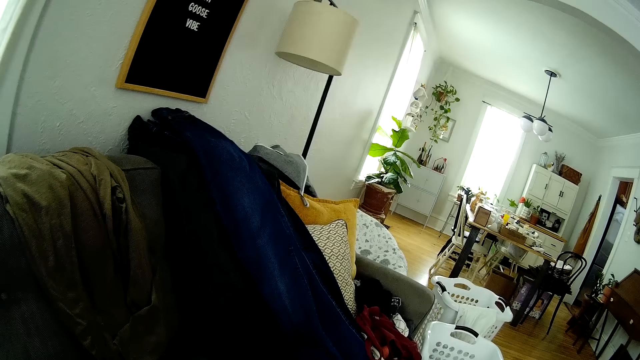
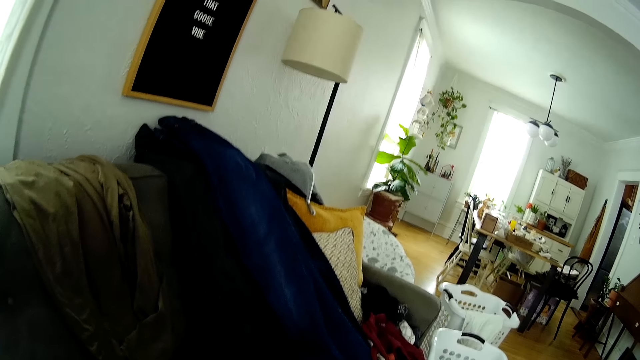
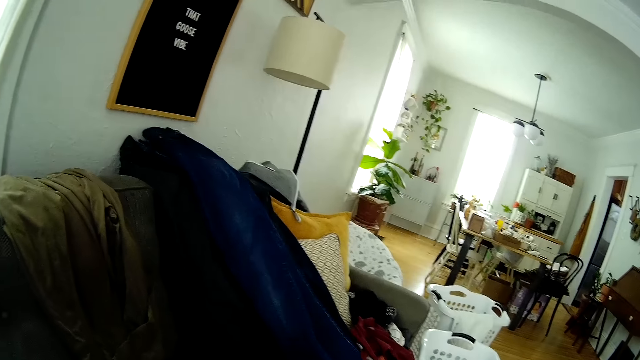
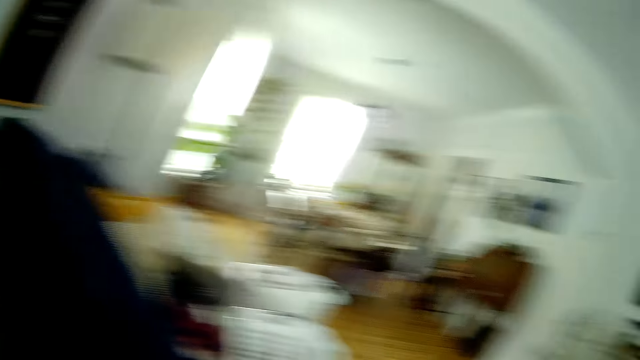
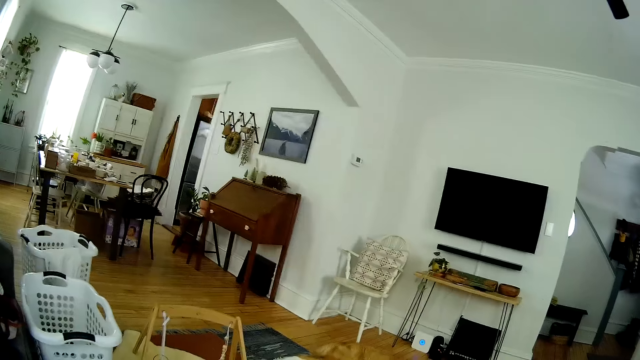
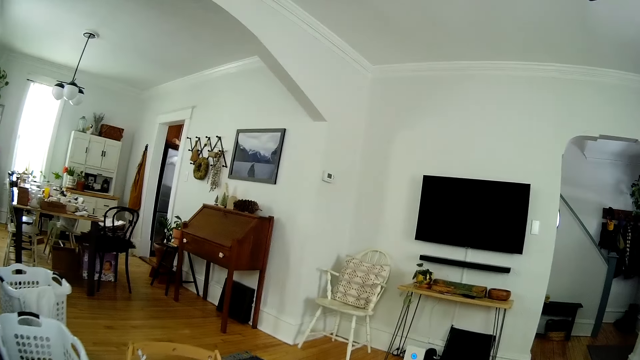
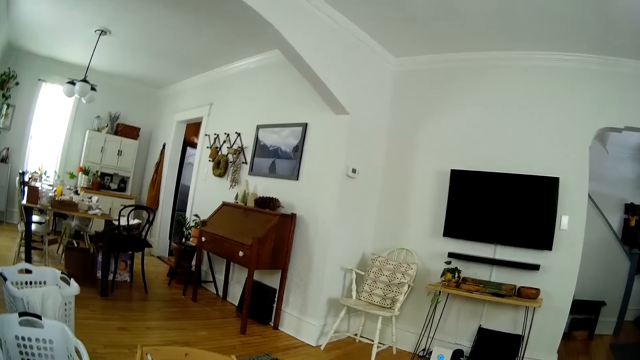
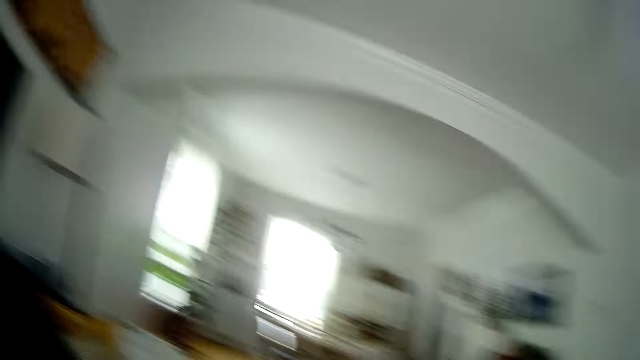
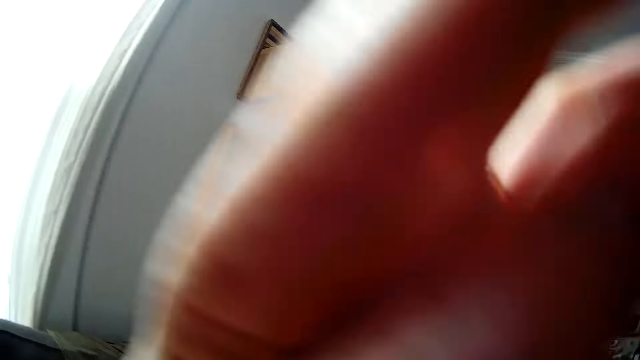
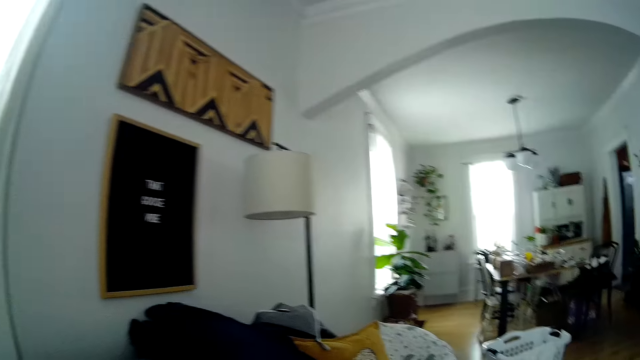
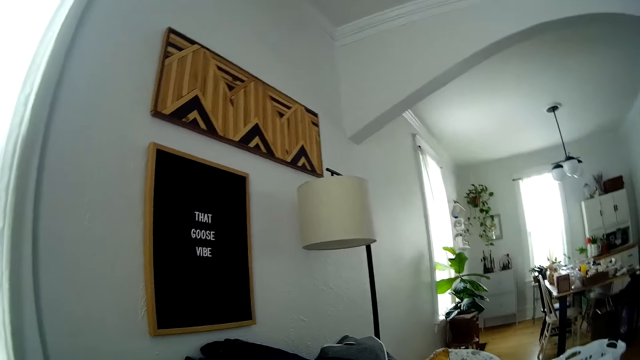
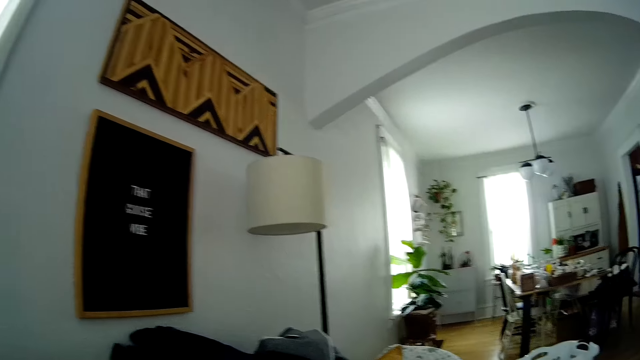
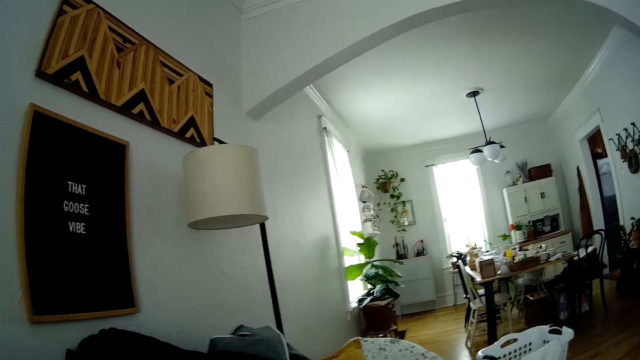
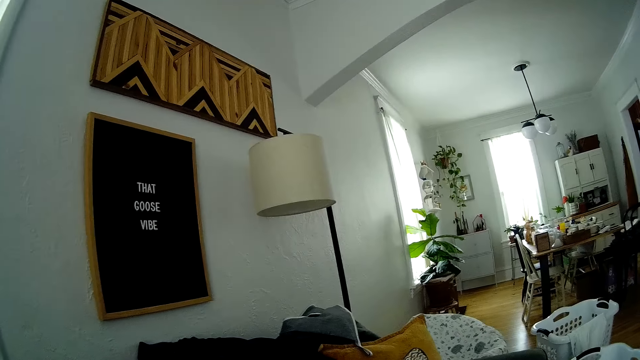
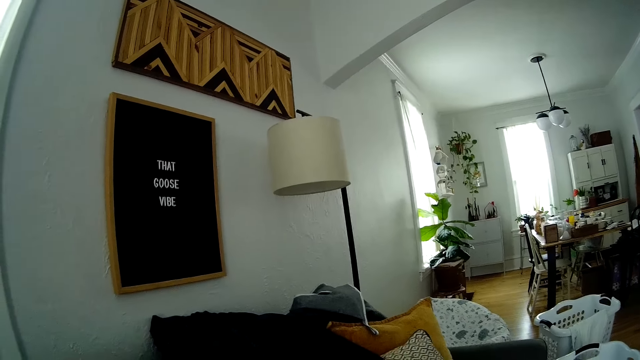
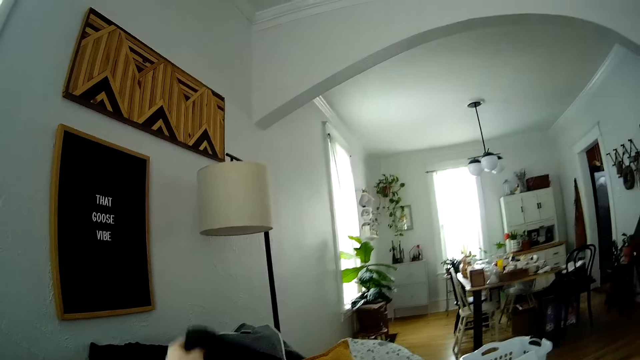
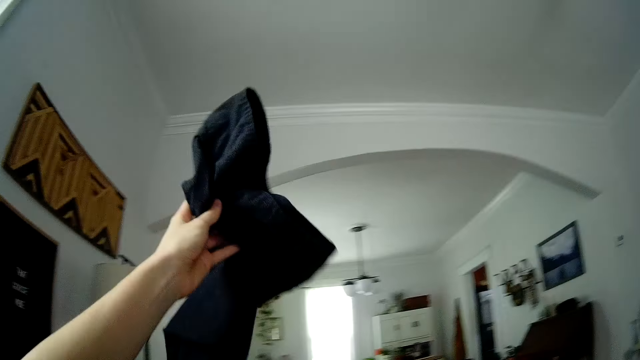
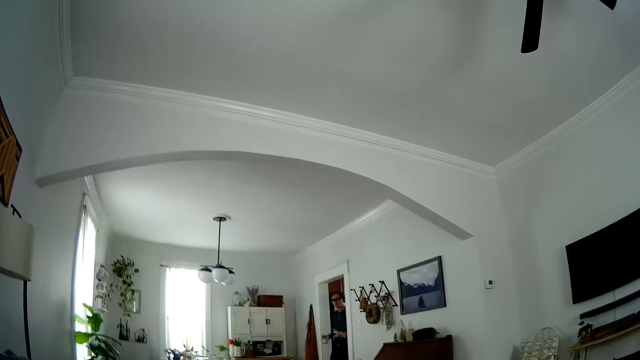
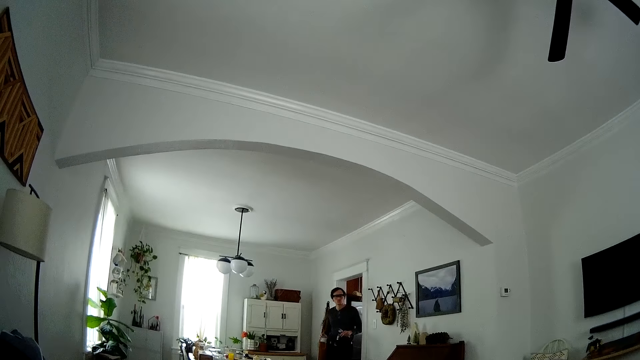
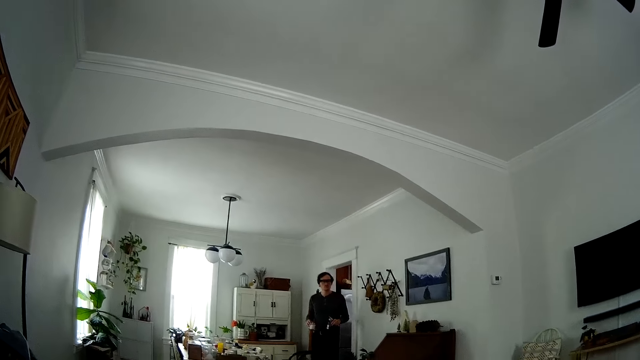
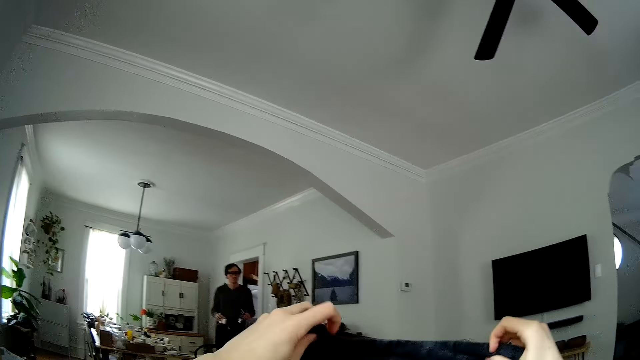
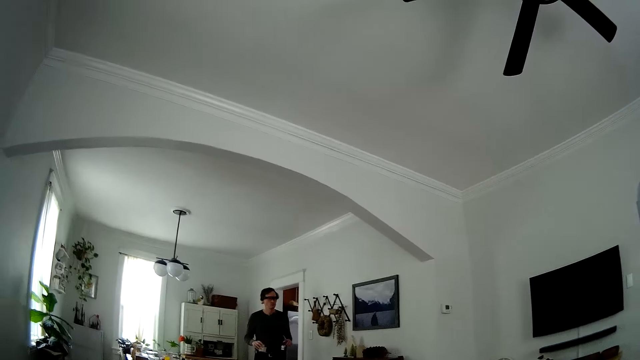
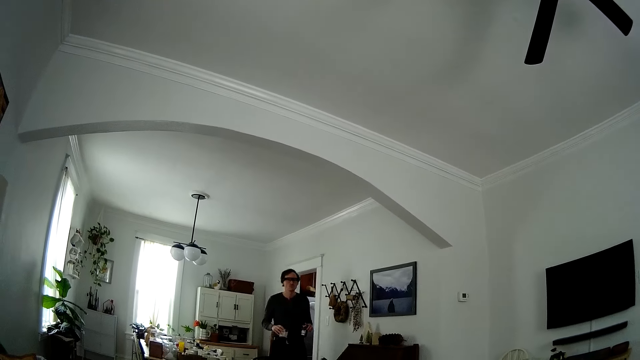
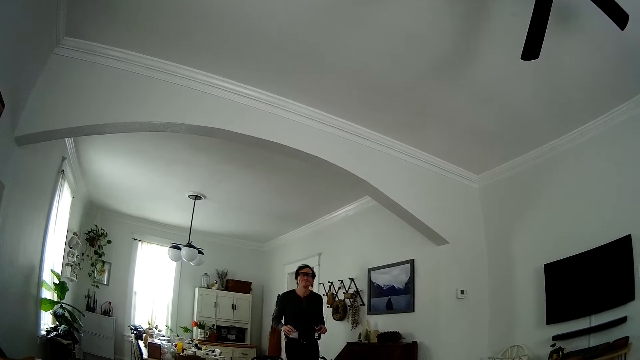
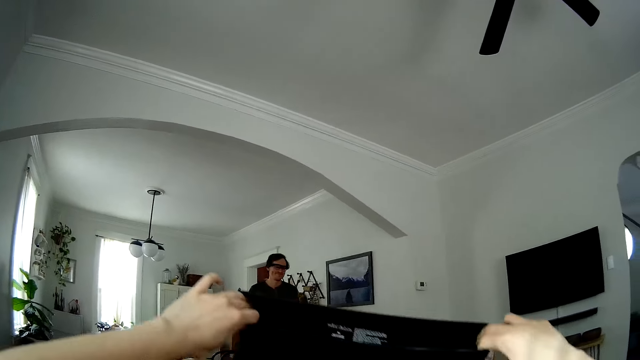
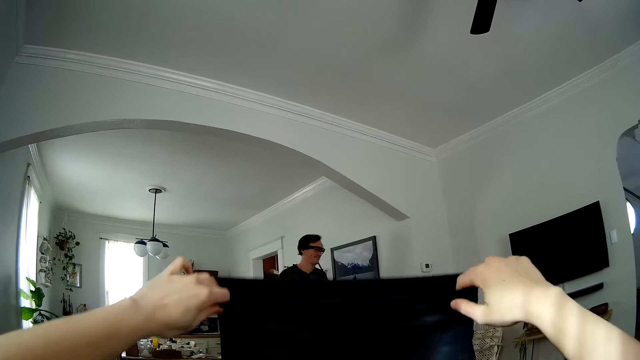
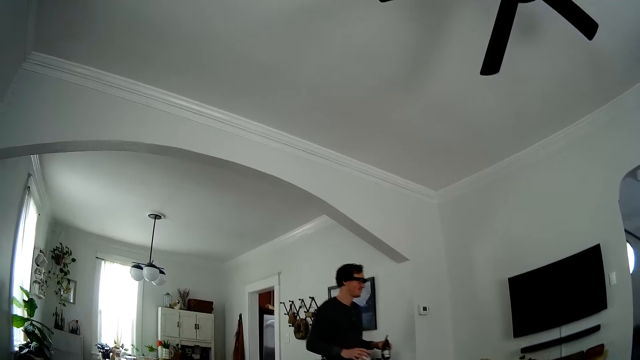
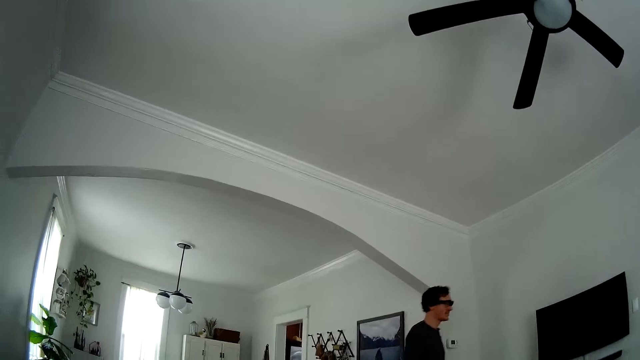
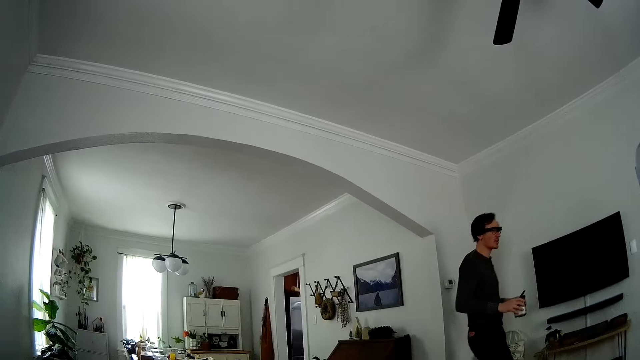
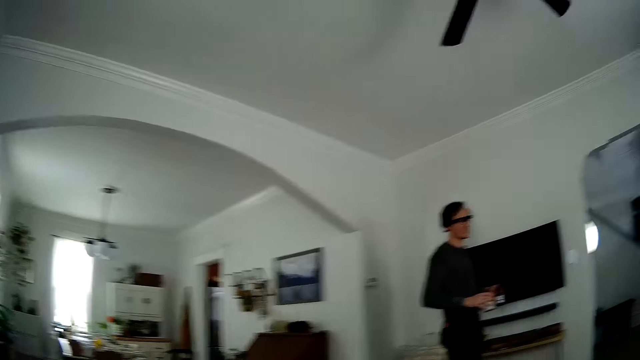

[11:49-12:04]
The camera wearer moves the left hand. She looks round. She picks a cloth from the couch with her left hand. A man walks towards the sitting room with cups in both hands. The camera wearer interacts with the man. She folds the cloth with both hands.

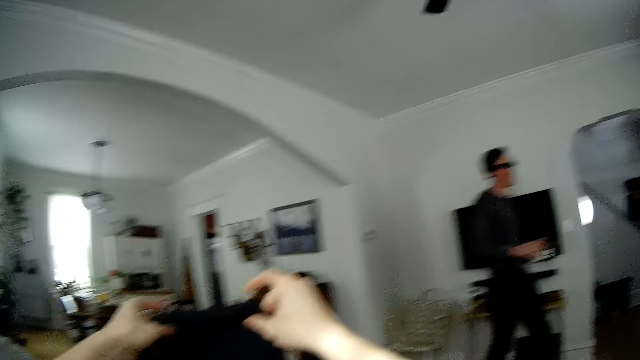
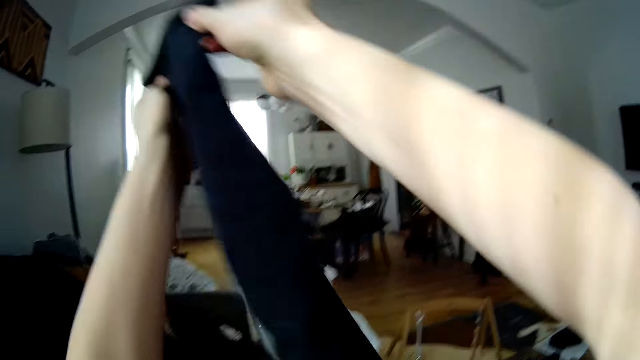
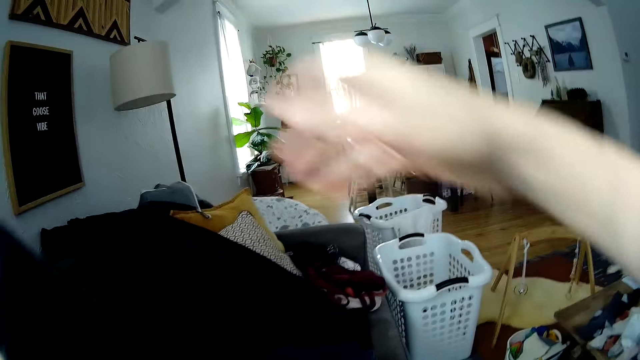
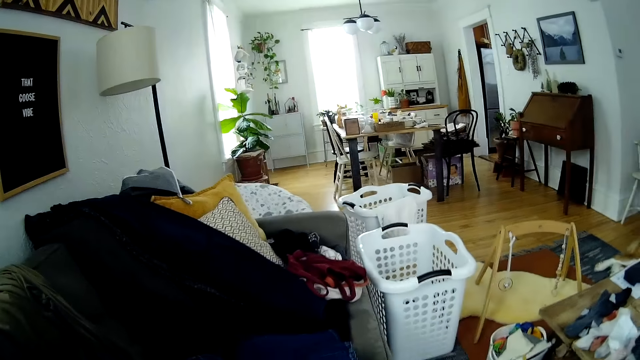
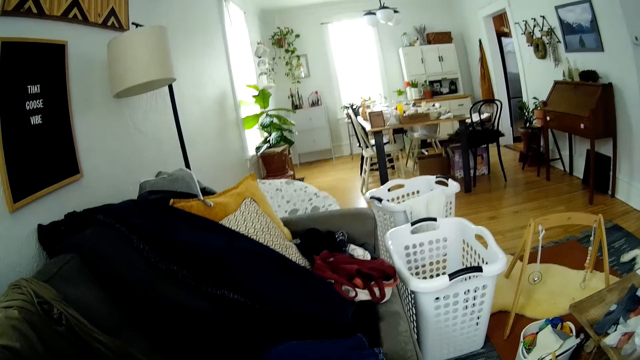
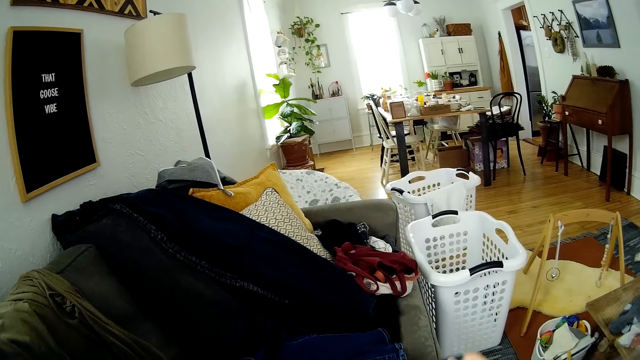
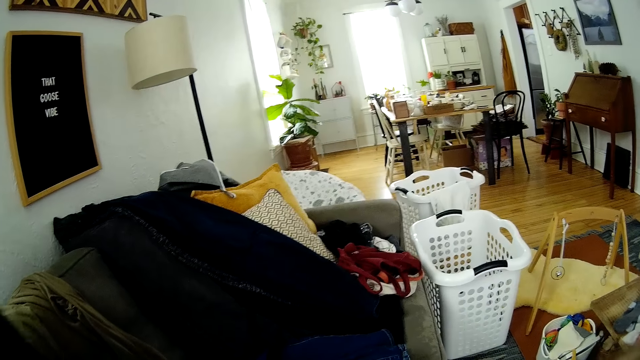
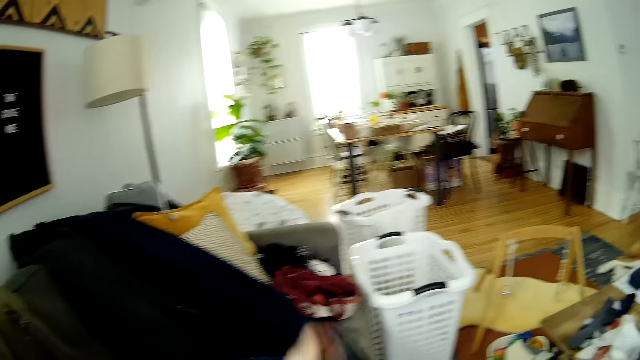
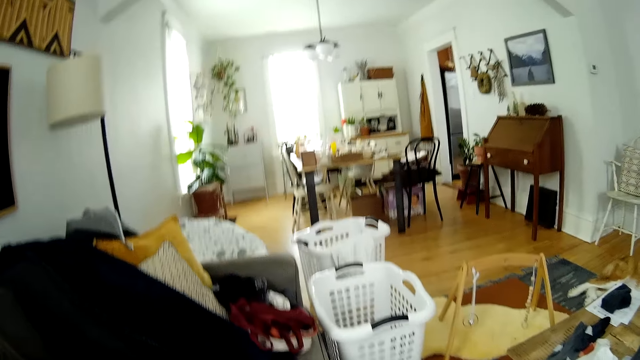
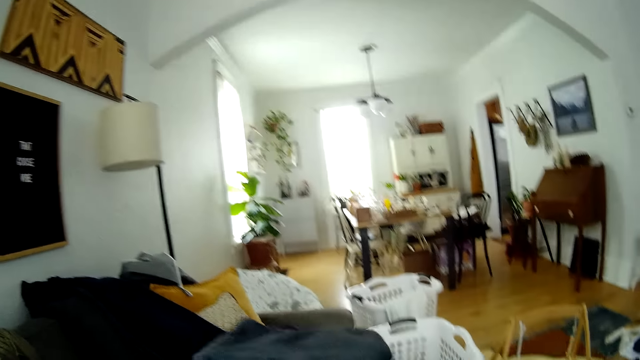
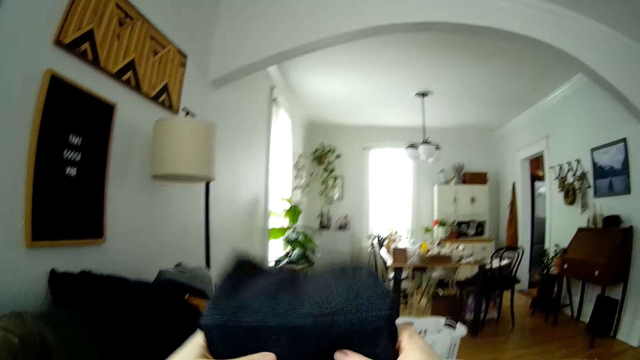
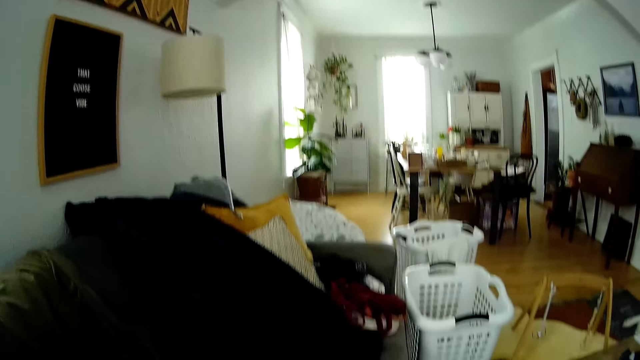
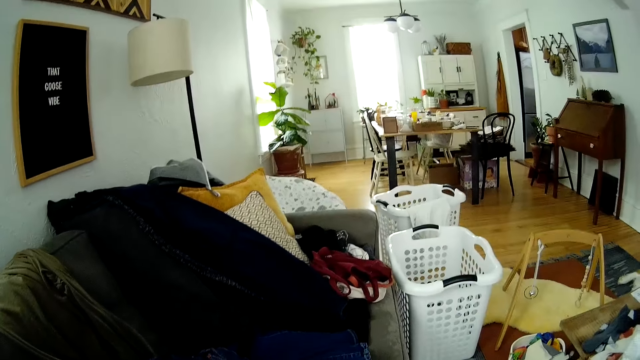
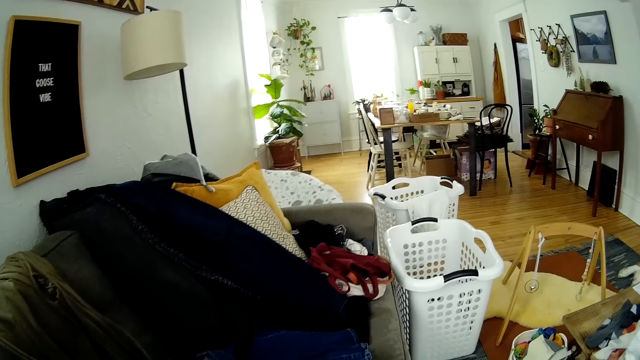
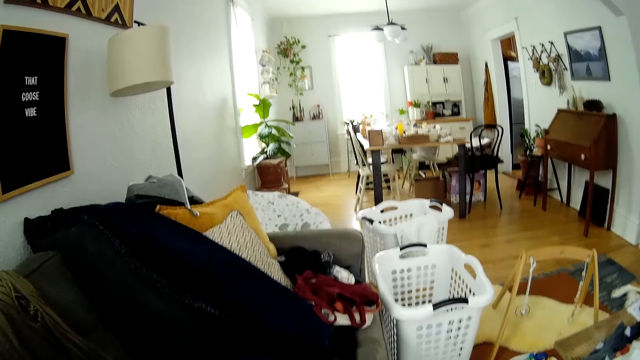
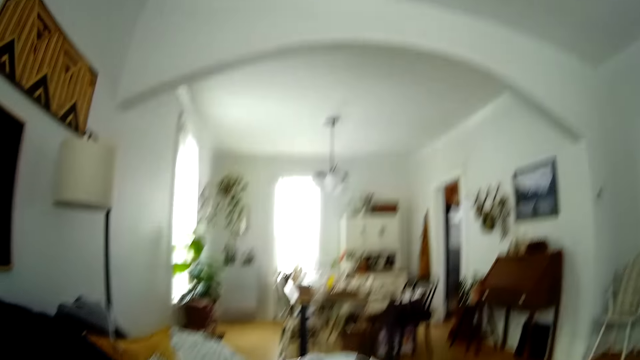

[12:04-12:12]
The camera wearer folds a cloth. She picks a cloth from the couch with her left hand. She folds the cloth with both hands.
